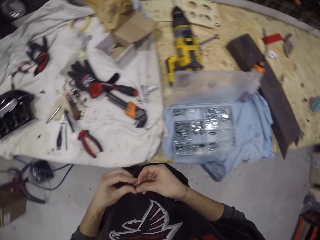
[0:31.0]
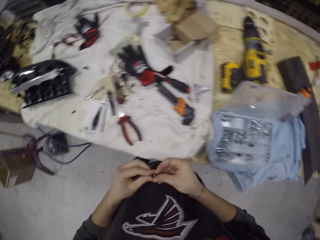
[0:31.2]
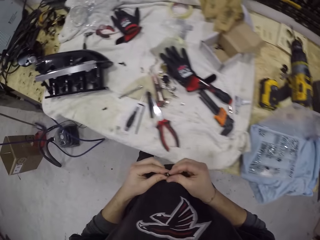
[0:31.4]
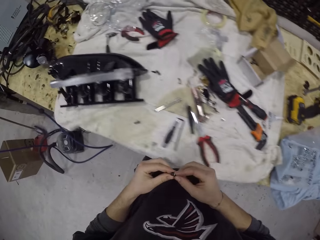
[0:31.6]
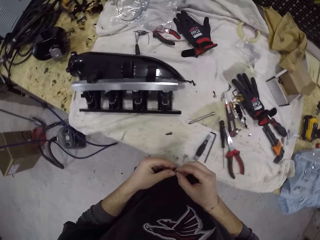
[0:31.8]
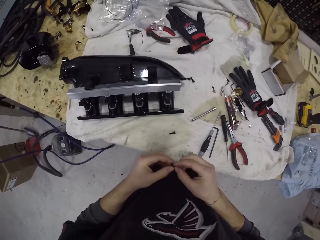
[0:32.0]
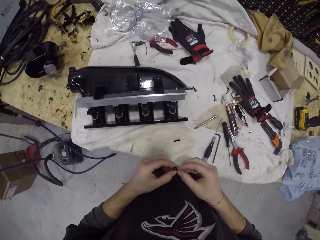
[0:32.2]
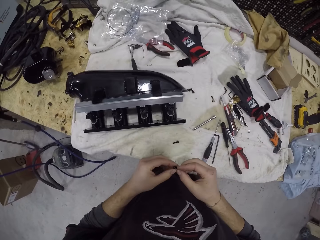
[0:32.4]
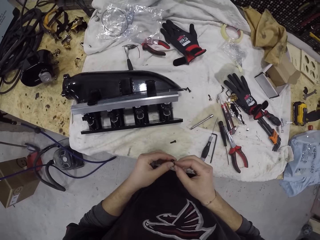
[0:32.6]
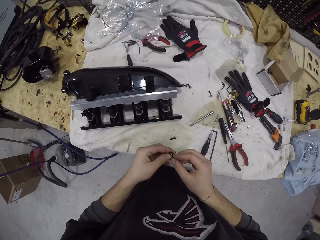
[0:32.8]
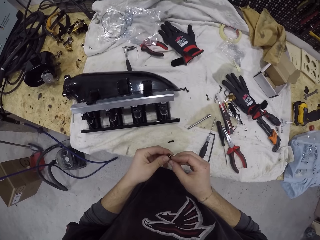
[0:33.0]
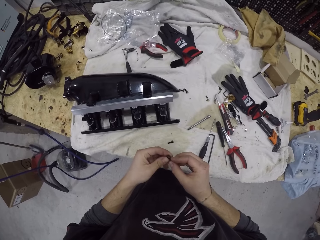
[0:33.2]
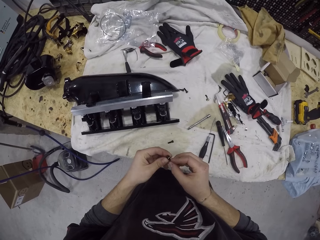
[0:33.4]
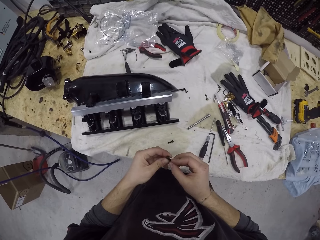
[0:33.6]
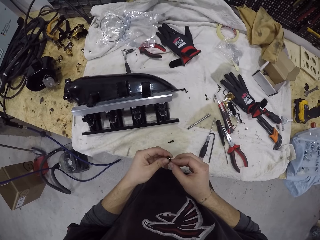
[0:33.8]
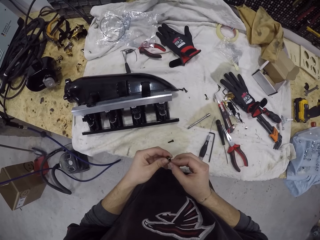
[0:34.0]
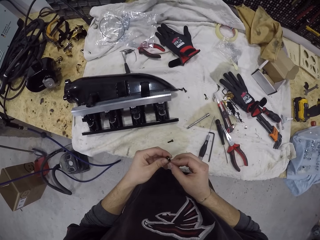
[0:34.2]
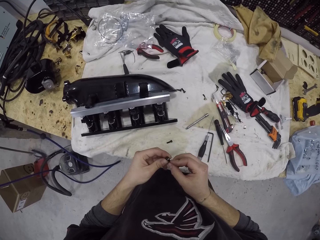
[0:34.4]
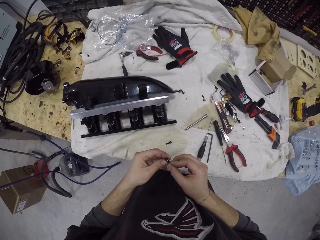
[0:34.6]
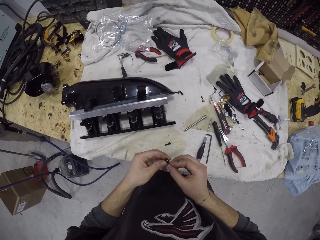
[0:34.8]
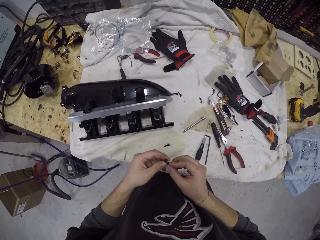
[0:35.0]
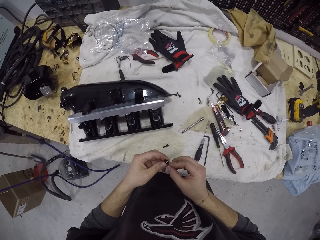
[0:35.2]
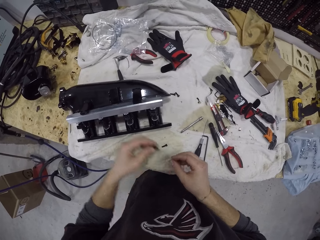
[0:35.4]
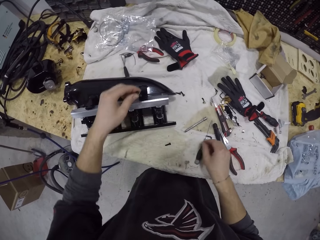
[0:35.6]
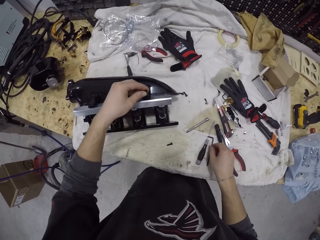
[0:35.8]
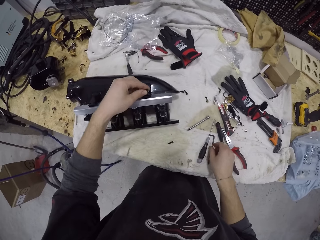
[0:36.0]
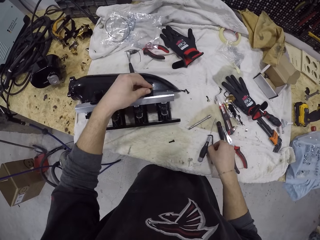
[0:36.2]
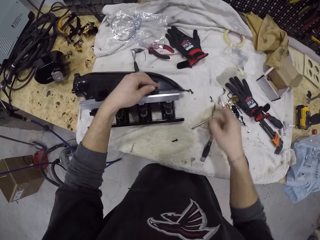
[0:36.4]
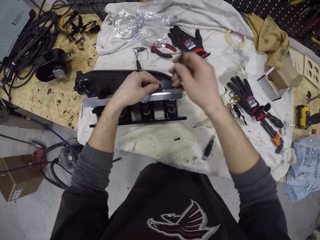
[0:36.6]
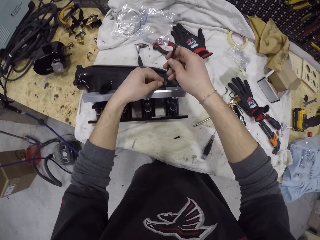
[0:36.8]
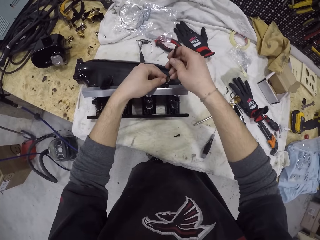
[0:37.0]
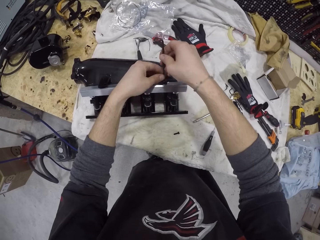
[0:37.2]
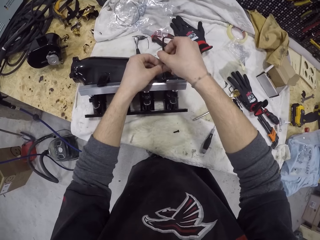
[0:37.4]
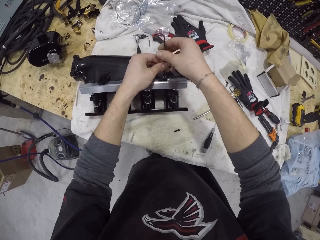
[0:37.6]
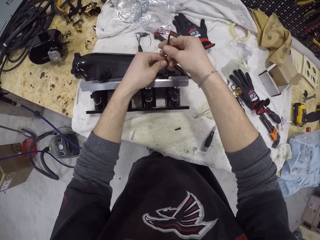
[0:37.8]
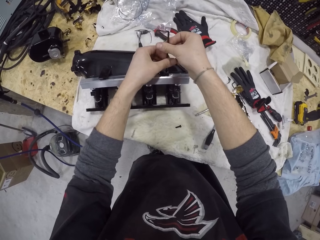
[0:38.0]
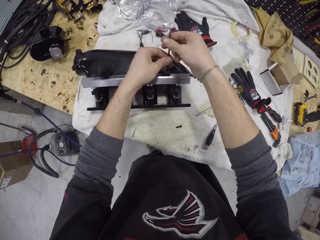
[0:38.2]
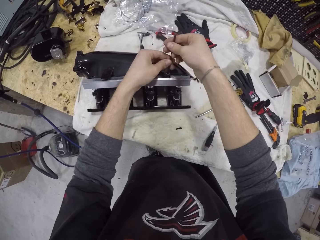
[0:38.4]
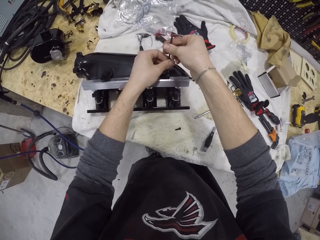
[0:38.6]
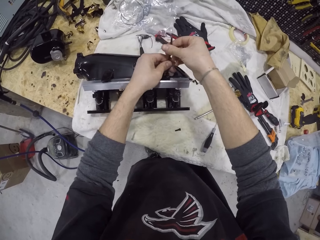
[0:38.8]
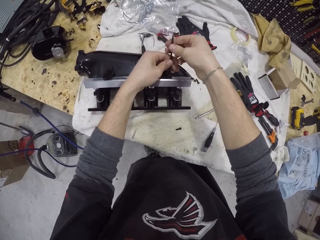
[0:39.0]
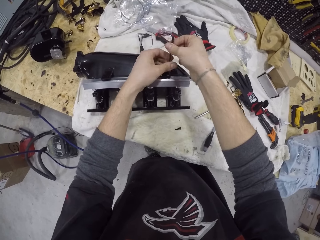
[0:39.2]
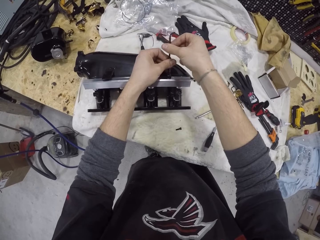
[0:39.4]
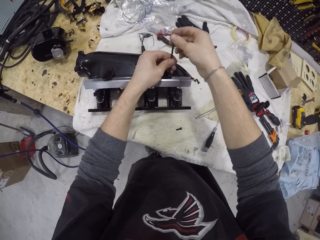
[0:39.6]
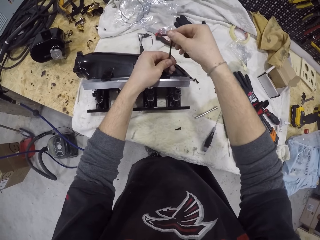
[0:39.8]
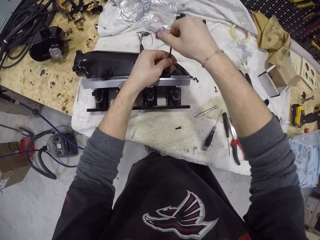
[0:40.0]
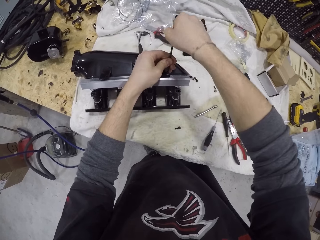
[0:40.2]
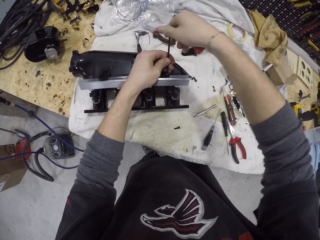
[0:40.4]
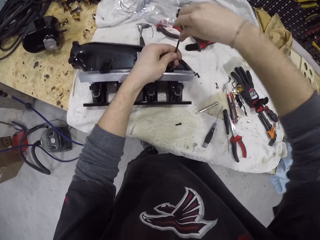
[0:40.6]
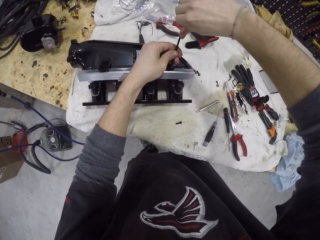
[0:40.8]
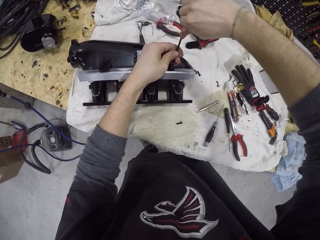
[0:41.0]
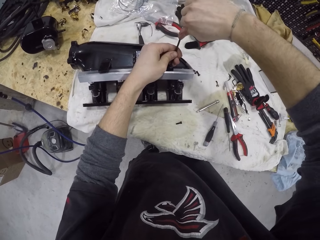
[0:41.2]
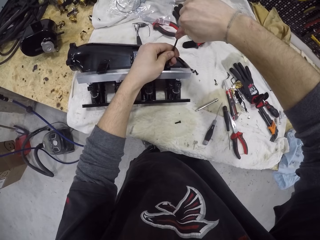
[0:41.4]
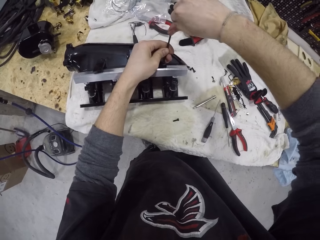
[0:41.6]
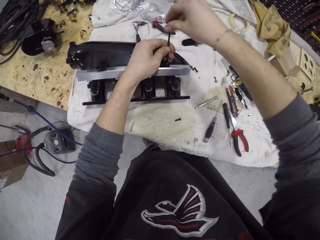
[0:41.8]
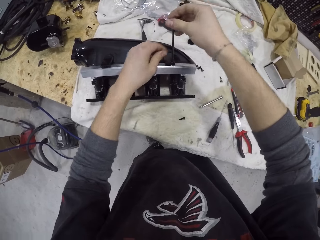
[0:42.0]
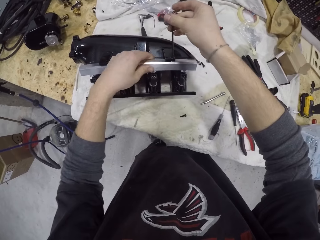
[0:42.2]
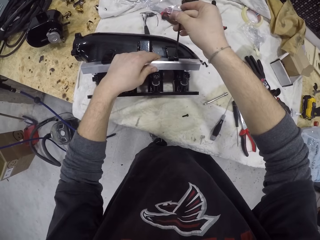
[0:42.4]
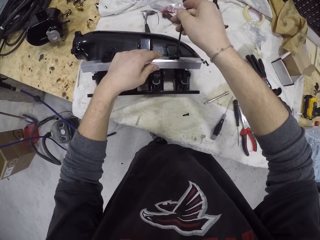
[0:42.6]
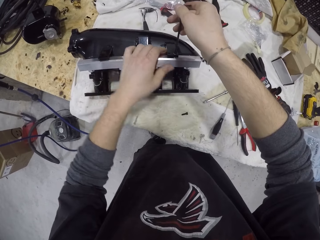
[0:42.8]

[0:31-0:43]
The camera wearer looks at something. He places the screw on the cylinder with his right hand. He picks the Allen key from the table with his right hand. He fastens the screw on the cylinder with the Allen key in his right hand.

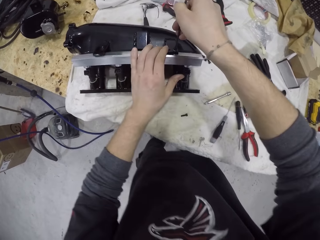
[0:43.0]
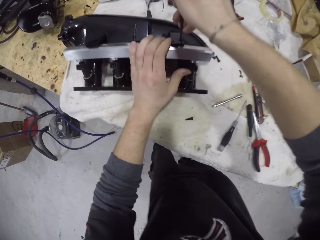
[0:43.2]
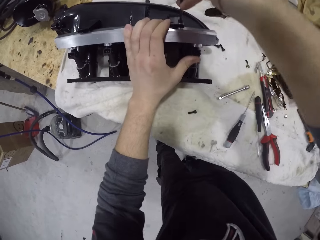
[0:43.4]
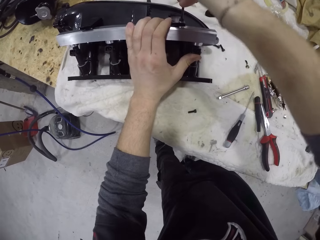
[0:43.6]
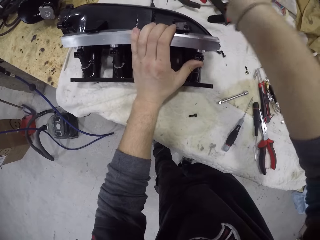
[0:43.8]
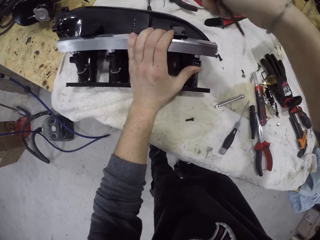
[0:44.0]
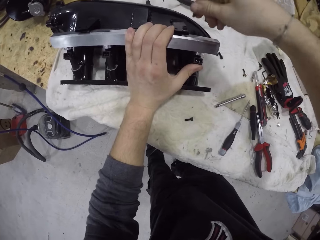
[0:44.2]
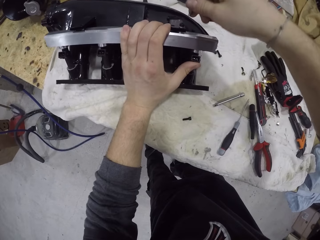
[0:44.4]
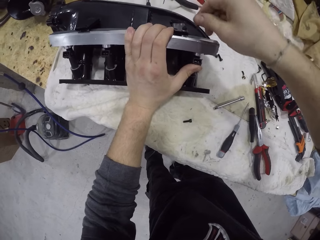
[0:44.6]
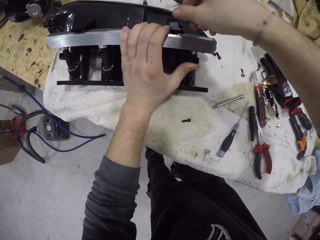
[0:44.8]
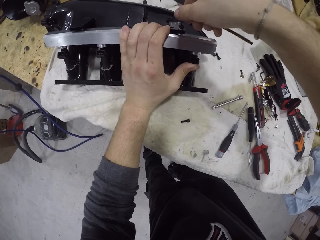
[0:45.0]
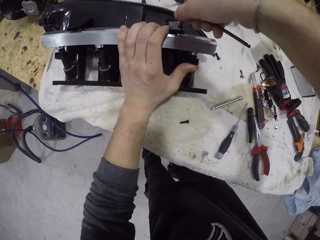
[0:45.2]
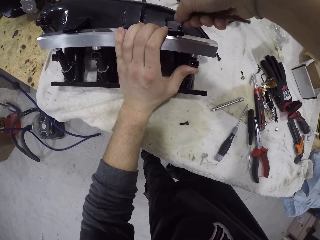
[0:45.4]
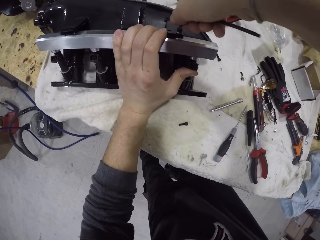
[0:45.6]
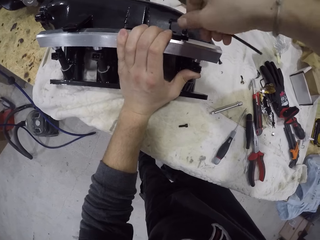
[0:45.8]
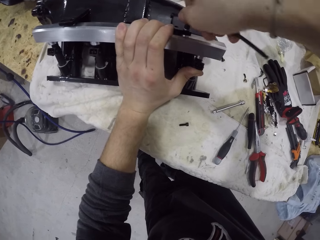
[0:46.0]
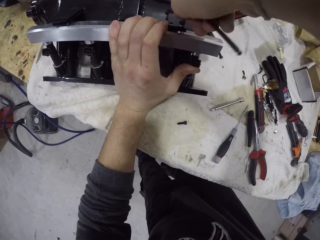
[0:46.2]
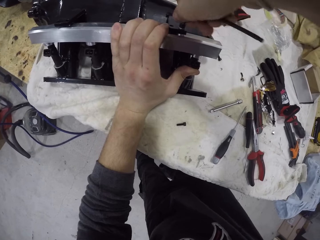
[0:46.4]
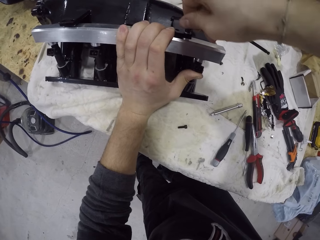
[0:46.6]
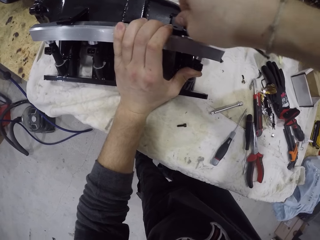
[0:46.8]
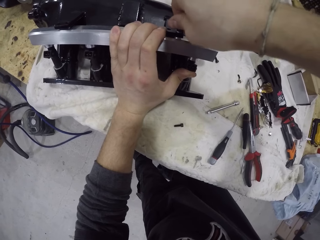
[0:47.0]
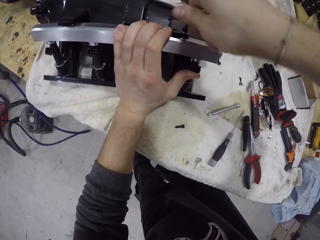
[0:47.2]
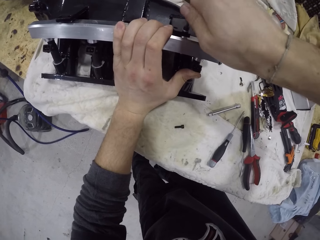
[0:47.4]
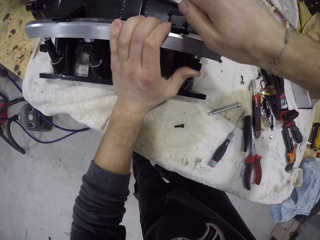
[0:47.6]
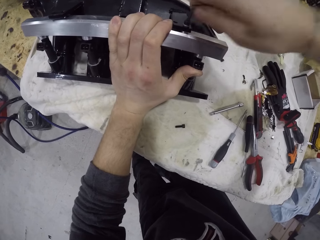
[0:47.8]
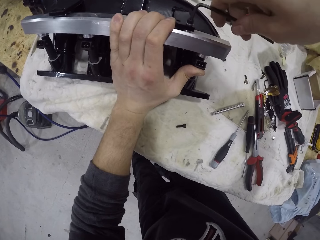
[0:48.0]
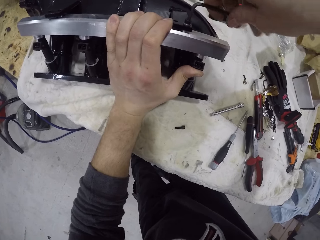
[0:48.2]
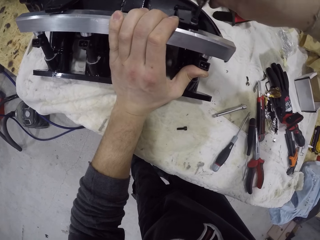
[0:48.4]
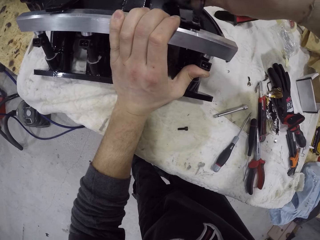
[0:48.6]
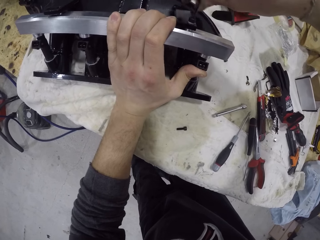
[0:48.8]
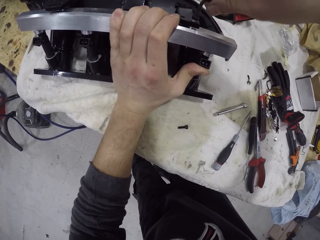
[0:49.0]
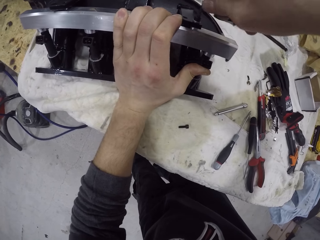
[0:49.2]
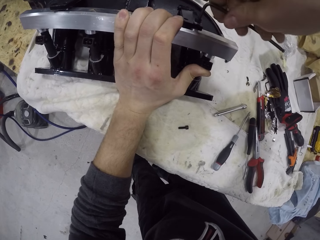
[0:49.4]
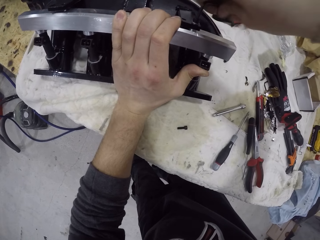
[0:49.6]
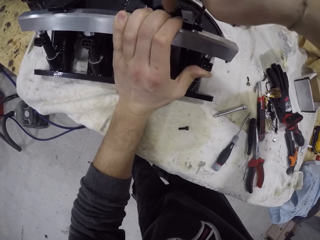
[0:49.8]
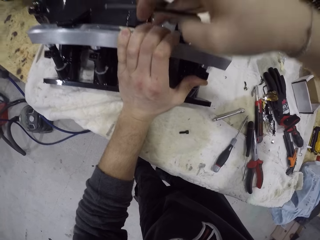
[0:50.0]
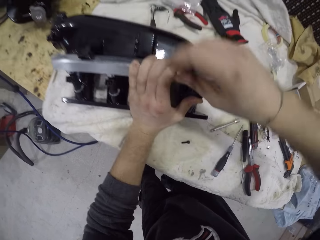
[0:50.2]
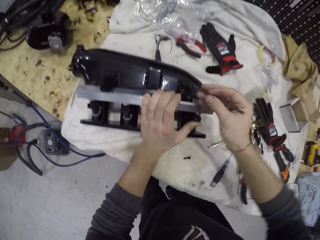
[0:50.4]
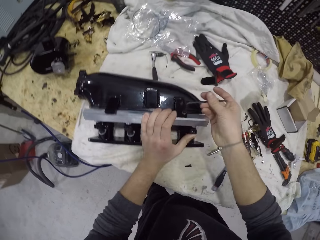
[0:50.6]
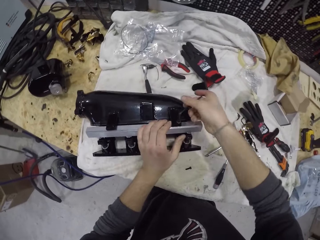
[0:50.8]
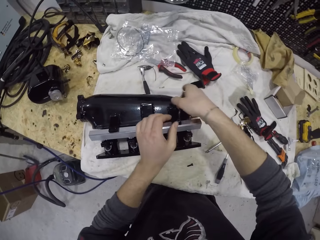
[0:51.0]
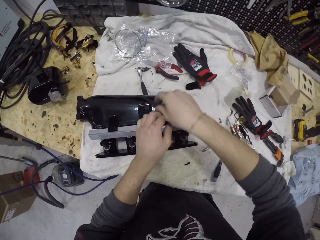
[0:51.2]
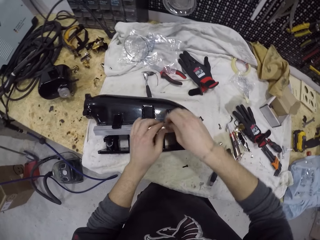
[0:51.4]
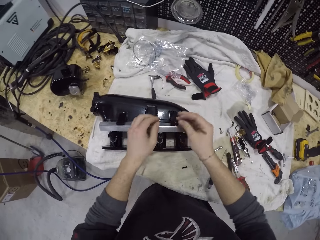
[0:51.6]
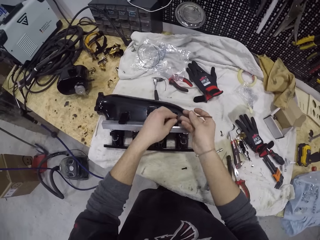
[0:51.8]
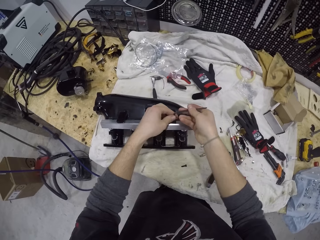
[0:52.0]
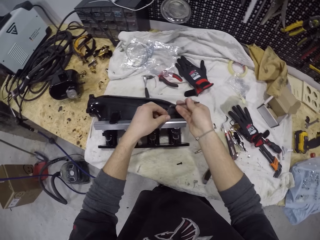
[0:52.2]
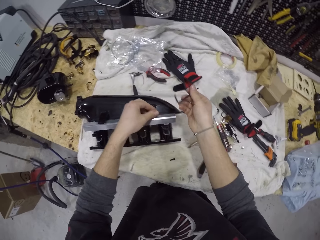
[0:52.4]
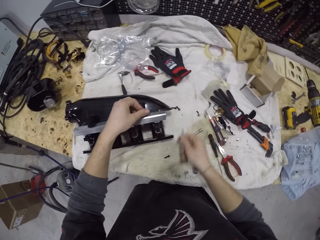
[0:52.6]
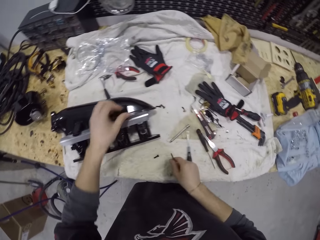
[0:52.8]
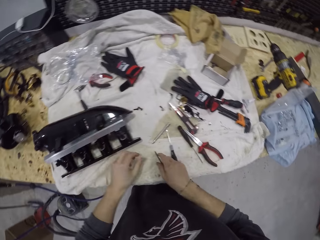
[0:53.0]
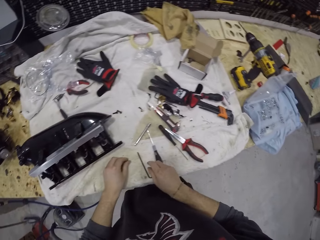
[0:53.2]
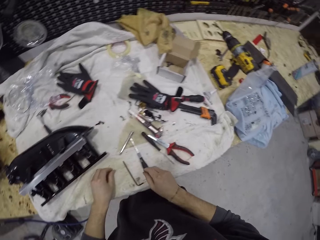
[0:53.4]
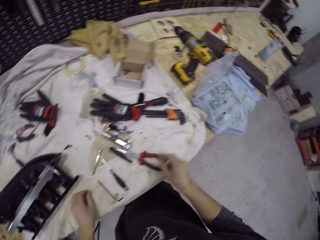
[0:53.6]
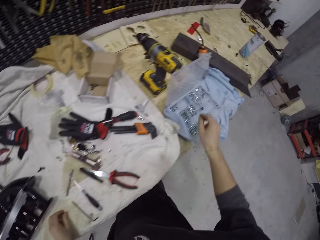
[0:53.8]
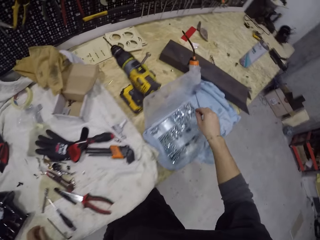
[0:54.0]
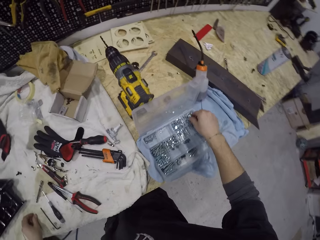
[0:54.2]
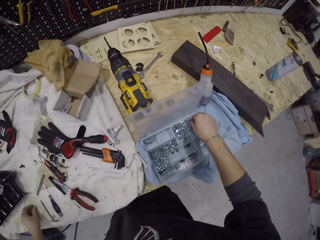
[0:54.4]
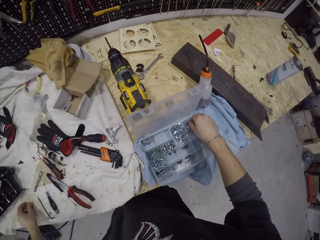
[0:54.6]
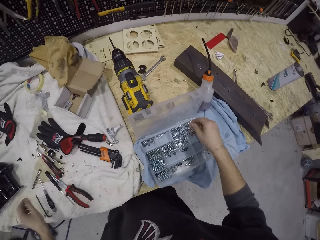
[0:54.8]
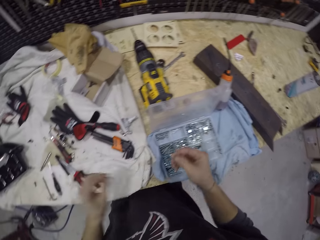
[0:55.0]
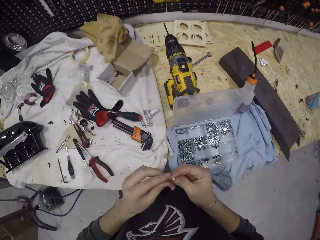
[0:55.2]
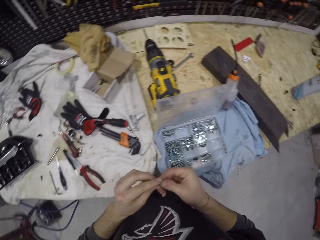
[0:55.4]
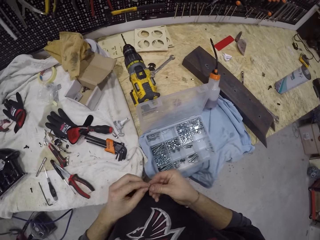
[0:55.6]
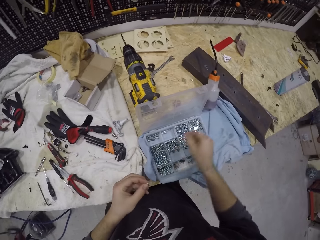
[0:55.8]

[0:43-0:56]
The camera wearer drops the Allen key on the table. He picks two nuts from the toolbox with his right hand.
